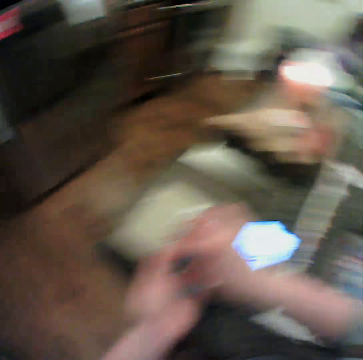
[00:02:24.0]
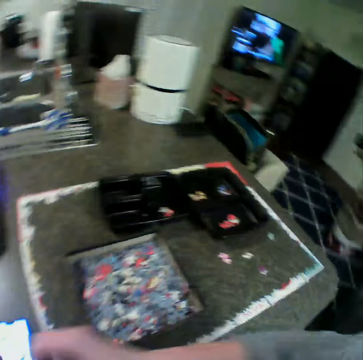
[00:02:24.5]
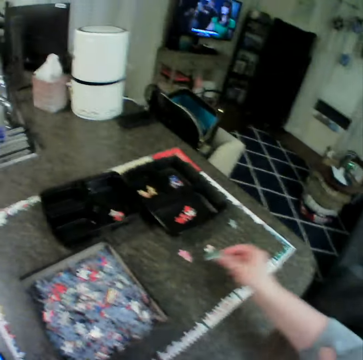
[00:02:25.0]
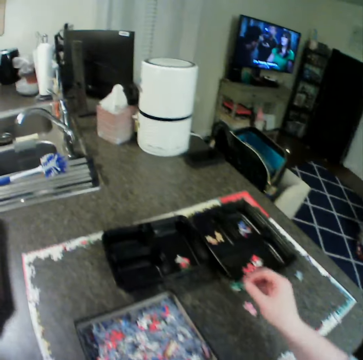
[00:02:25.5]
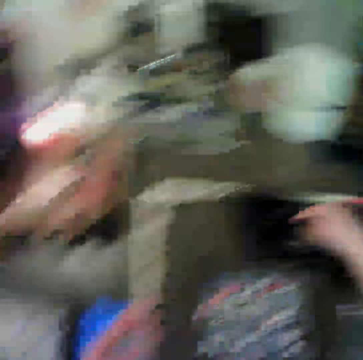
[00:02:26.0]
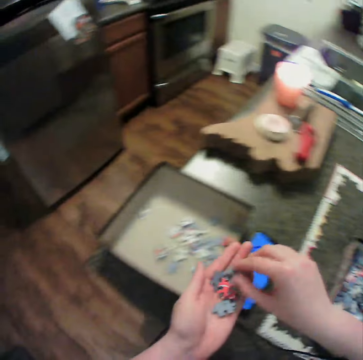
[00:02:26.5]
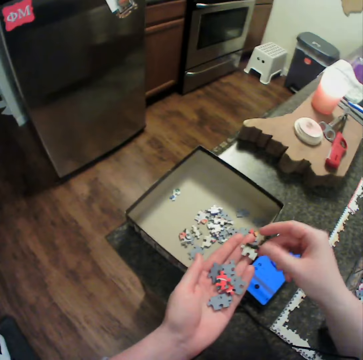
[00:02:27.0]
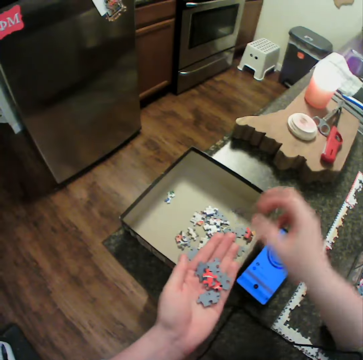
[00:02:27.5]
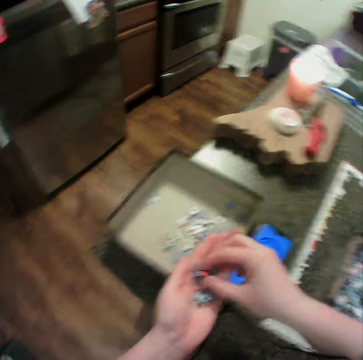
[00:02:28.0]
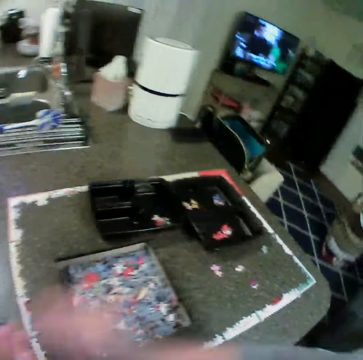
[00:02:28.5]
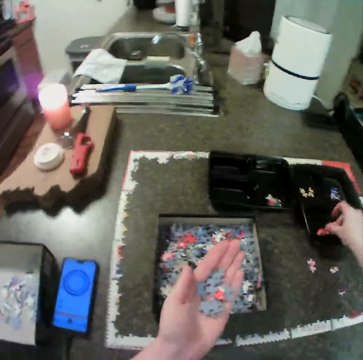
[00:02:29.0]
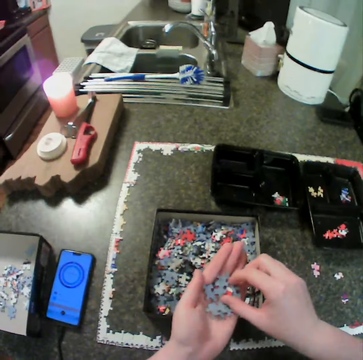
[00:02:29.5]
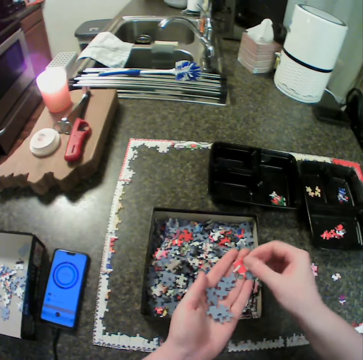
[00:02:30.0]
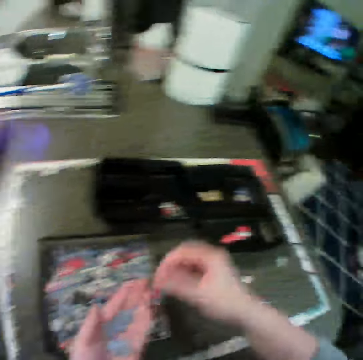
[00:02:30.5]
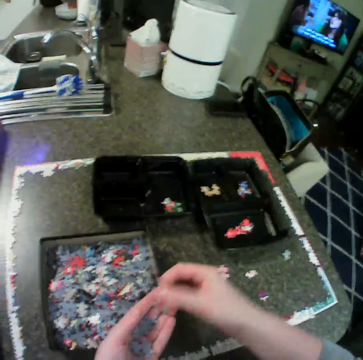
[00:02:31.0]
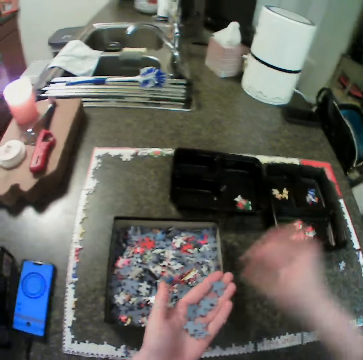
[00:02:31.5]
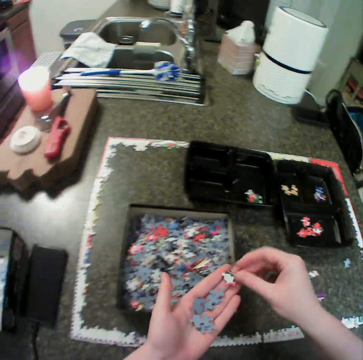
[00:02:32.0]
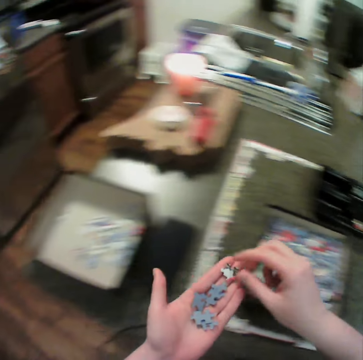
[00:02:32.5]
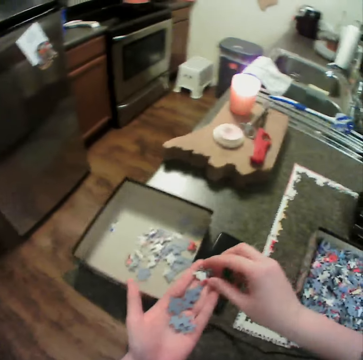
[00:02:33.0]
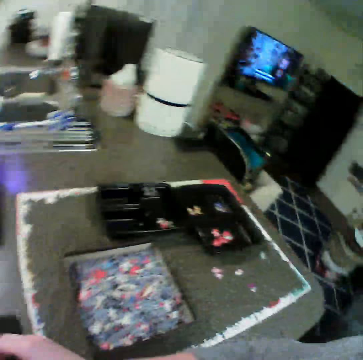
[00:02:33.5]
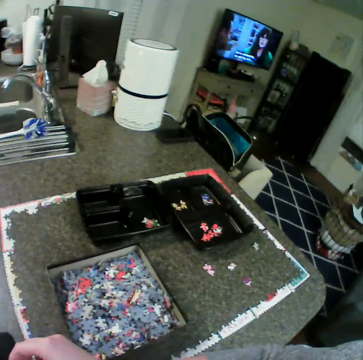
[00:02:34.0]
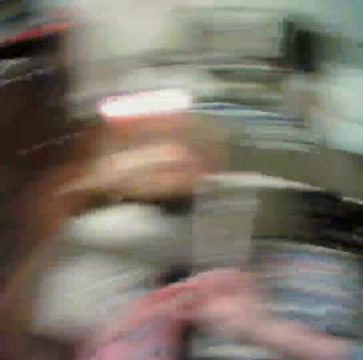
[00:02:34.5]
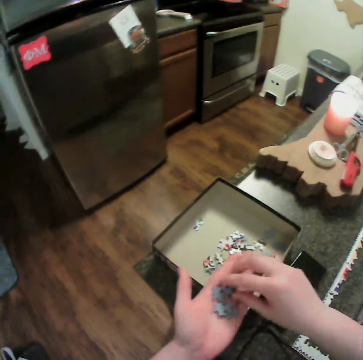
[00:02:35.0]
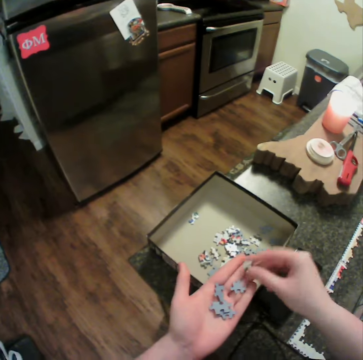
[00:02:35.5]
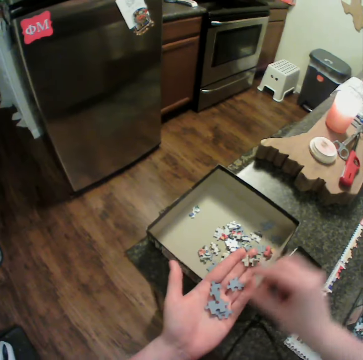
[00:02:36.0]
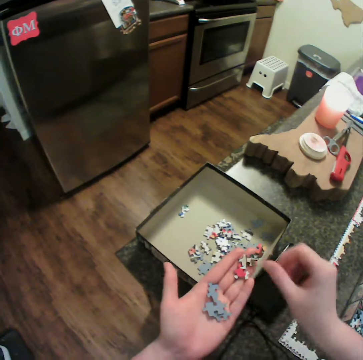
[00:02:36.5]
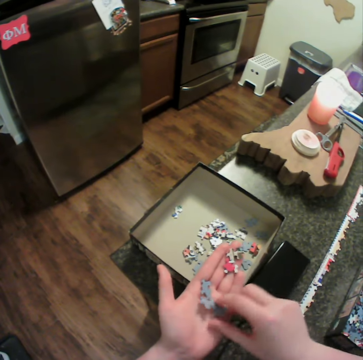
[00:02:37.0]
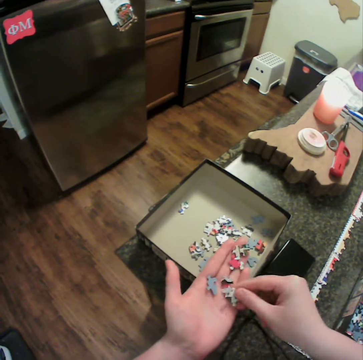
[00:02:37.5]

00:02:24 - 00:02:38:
The camera wearer moves jigsaw pieces from her left hand to the first bowl. She moves jigsaw pieces from her left hand to the first box. She moves jigsaw pieces from her left hand to the second bowl. She moves jigsaw pieces from her left hand to the first box.

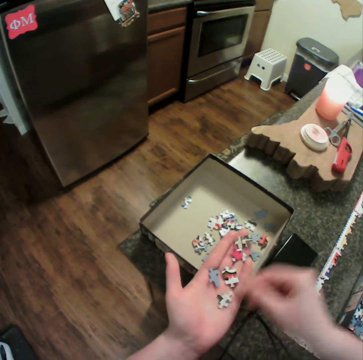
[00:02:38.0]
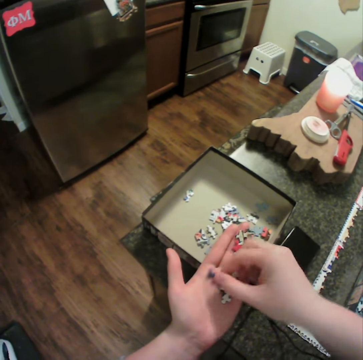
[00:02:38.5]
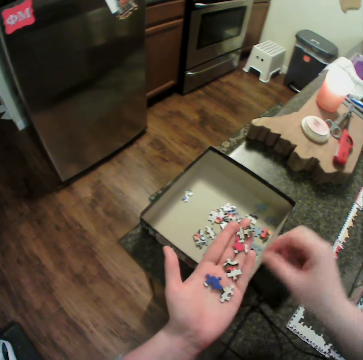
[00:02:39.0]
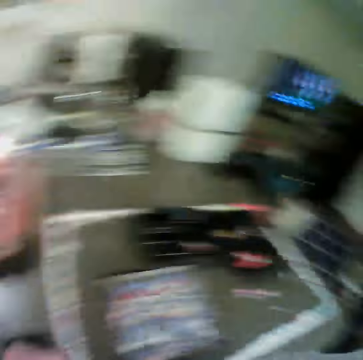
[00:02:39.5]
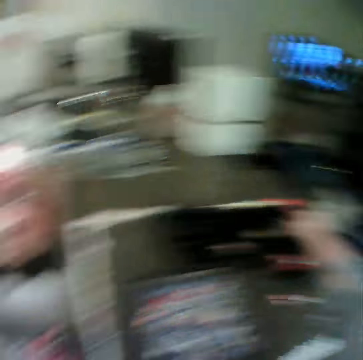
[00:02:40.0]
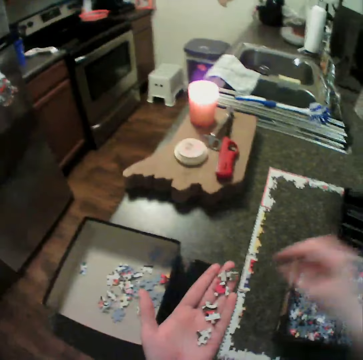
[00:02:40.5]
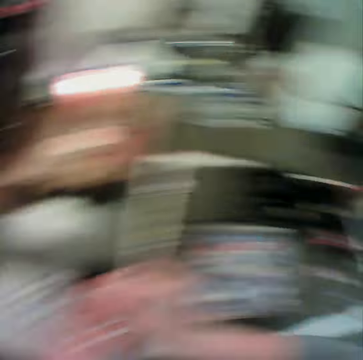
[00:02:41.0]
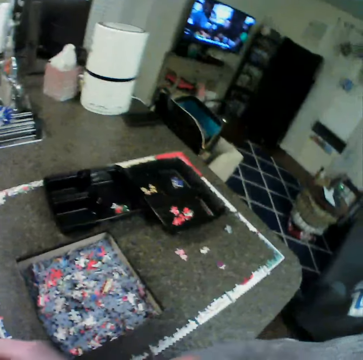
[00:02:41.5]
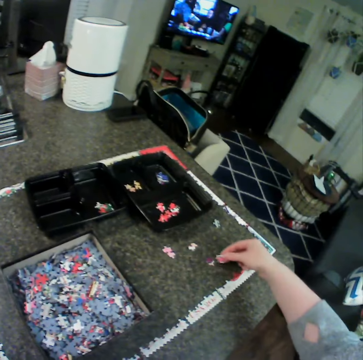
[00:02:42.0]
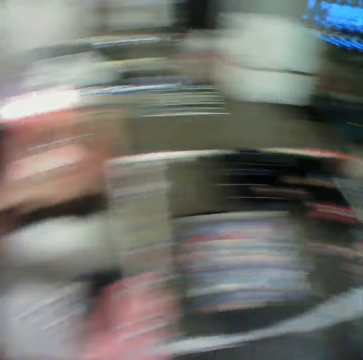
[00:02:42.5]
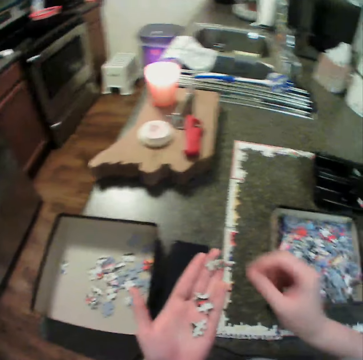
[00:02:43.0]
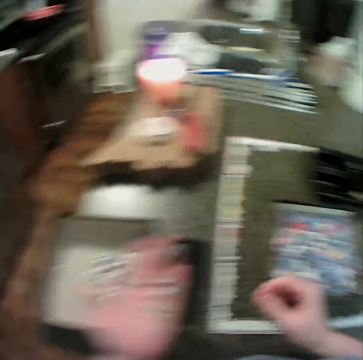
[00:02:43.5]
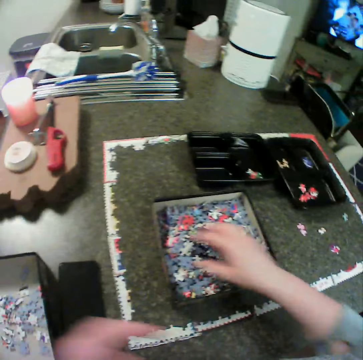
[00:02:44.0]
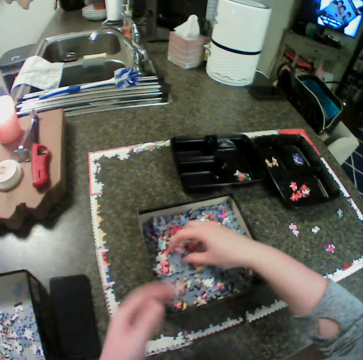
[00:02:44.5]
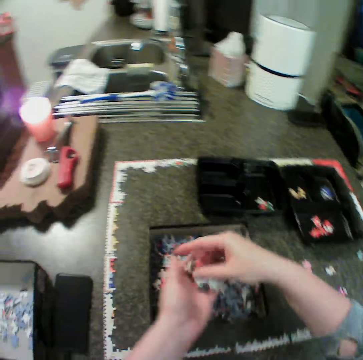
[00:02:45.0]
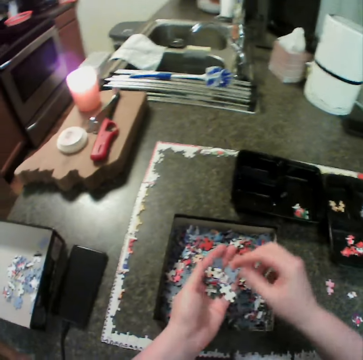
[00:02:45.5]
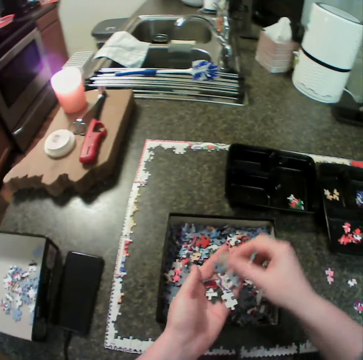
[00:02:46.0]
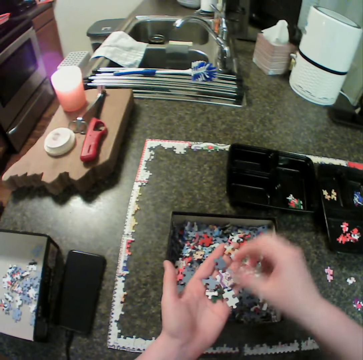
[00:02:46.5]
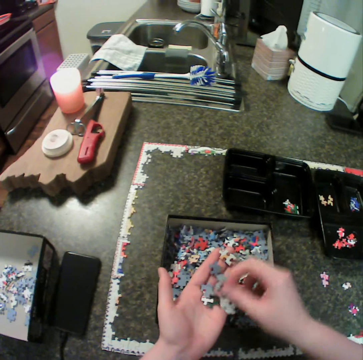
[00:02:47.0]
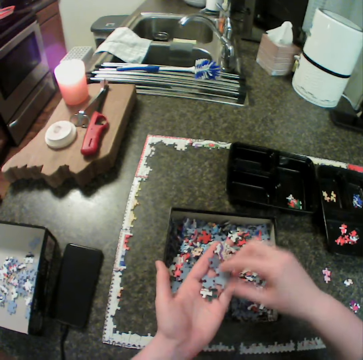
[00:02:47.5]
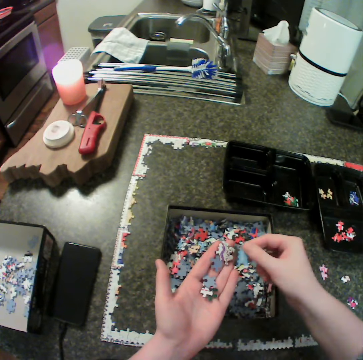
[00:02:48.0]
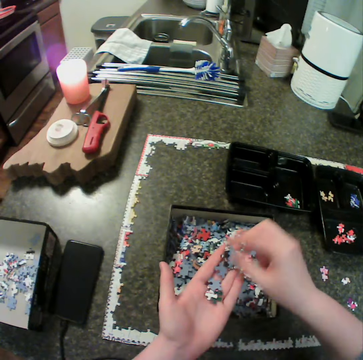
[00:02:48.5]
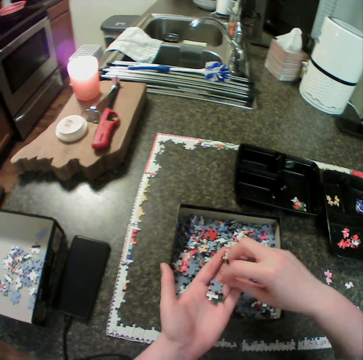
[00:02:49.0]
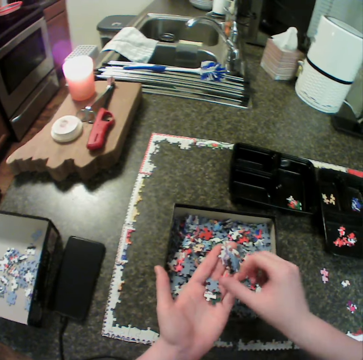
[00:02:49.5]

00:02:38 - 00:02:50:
The camera wearer moves jigsaw pieces from her left hand to the second bowl. She moves jigsaw pieces from her left hand to the table. She picks jigsaw pieces from the second box. She drops the pieces in her left hand. She moves jigsaw pieces in her left hand.

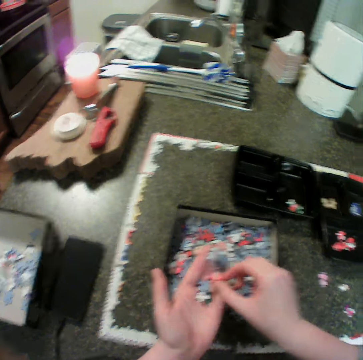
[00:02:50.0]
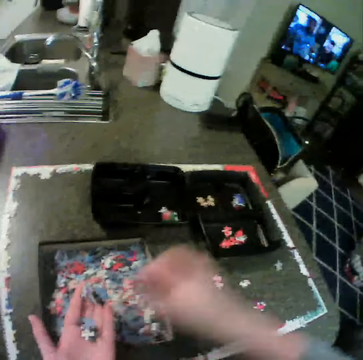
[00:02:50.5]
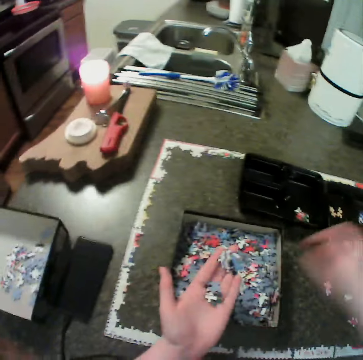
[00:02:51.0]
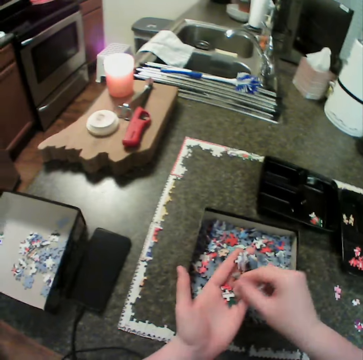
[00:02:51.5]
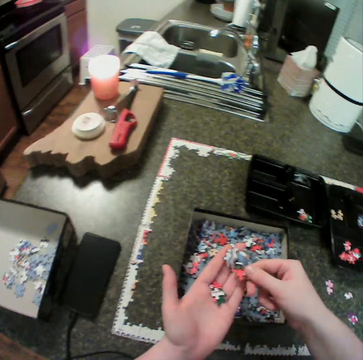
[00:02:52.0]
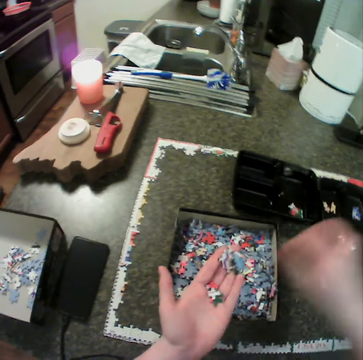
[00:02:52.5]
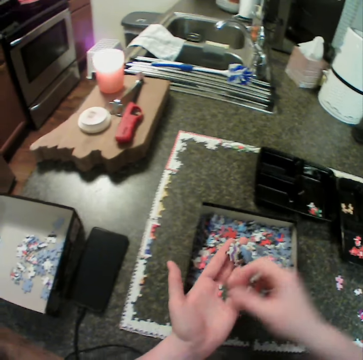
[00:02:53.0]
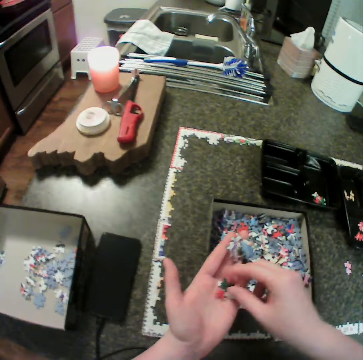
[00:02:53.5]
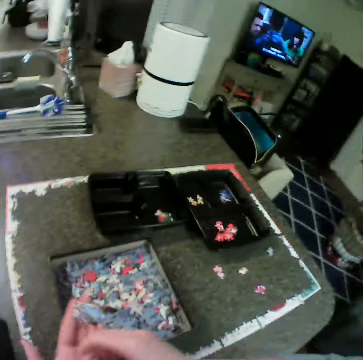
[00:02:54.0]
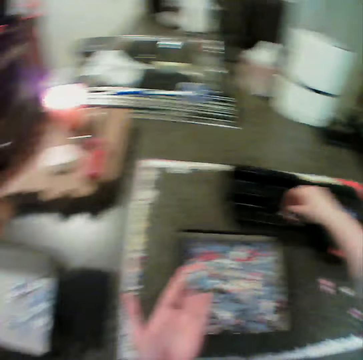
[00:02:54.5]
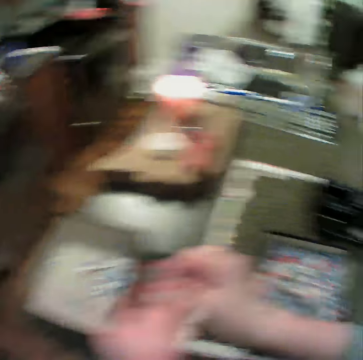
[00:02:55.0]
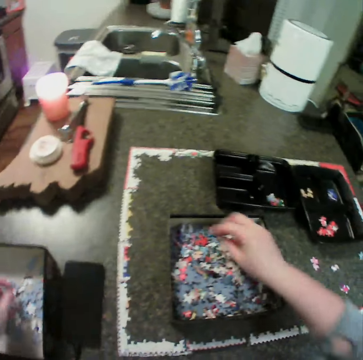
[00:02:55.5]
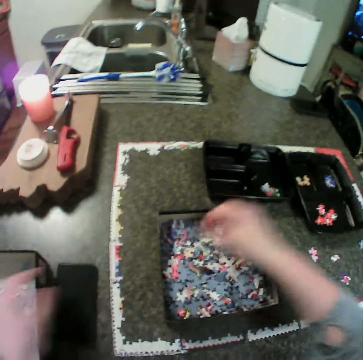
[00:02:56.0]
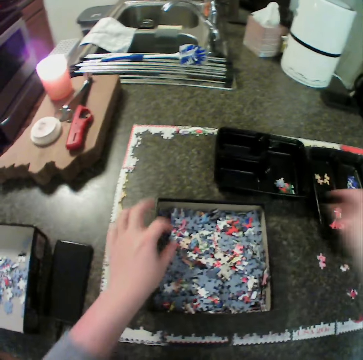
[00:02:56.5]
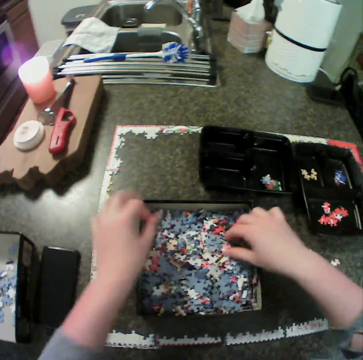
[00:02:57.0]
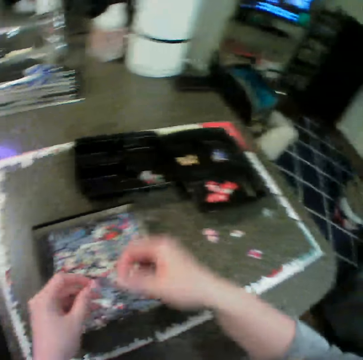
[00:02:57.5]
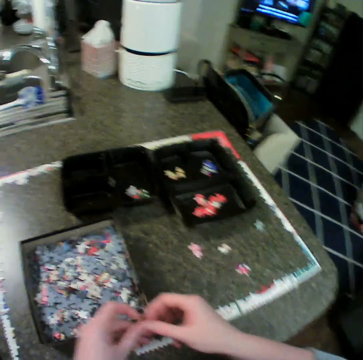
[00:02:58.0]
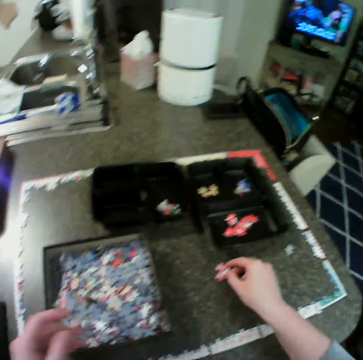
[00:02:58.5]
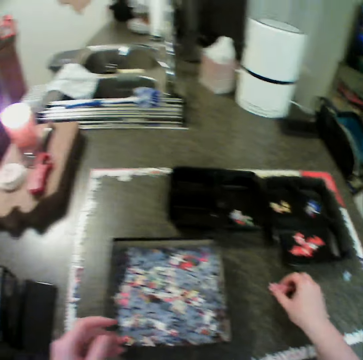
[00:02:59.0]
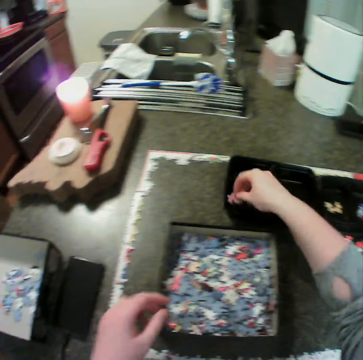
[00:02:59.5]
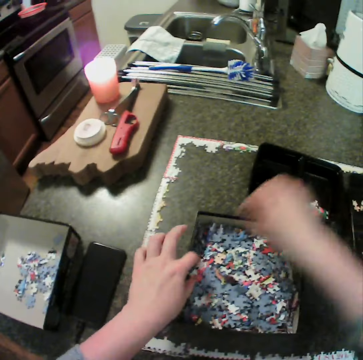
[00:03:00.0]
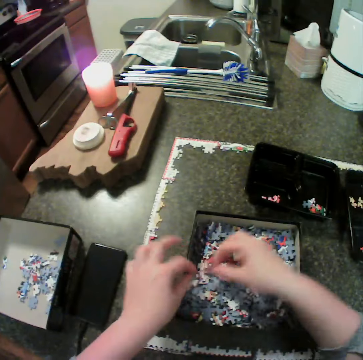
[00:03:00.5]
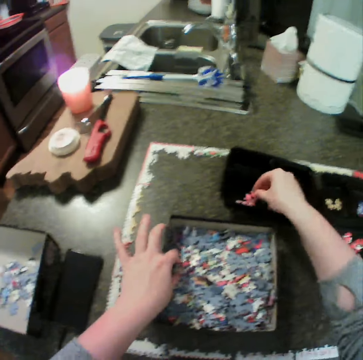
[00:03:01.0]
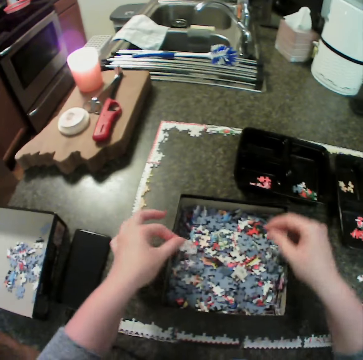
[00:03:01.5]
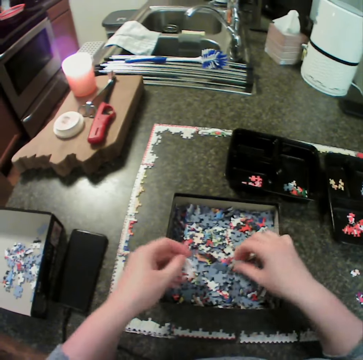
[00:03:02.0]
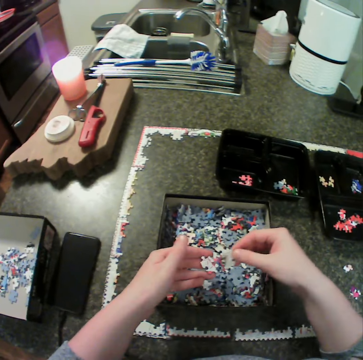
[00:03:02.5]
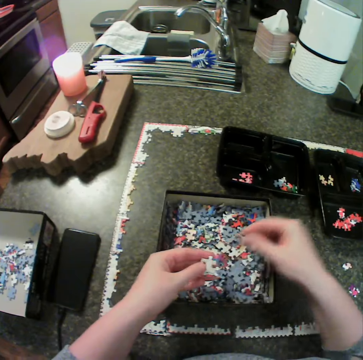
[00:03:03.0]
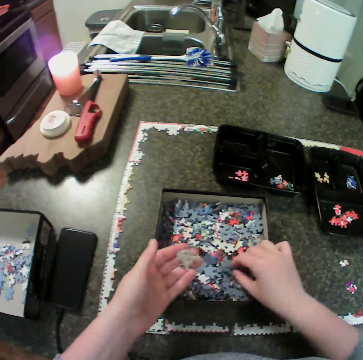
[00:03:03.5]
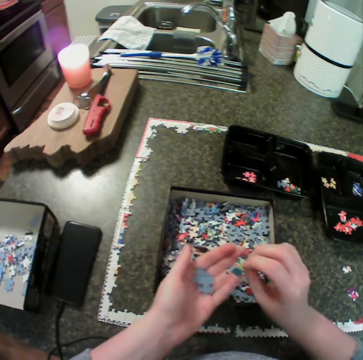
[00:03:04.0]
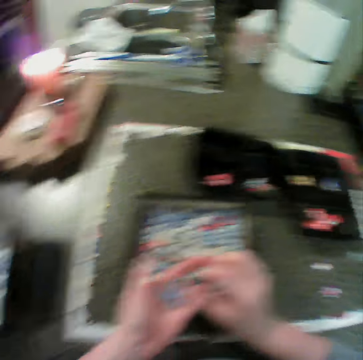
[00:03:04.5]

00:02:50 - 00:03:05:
The camera wearer moves jigsaw pieces from her left hand to the second bowl. She moves jigsaw pieces from her left hand to the first bowl. She drops the jigsaw pieces in the first box. She moves a jigsaw piece from the second box to the second bowl. She moves jigsaw pieces from the second box to the first bowl. She picks a puzzle. She puts the puzzle in the container. She moves jigsaw pieces from the second box to her left hand. She picks the puzzle.
